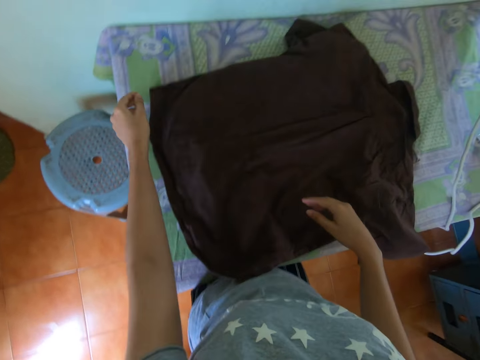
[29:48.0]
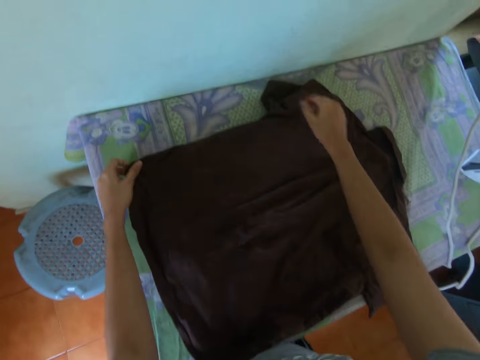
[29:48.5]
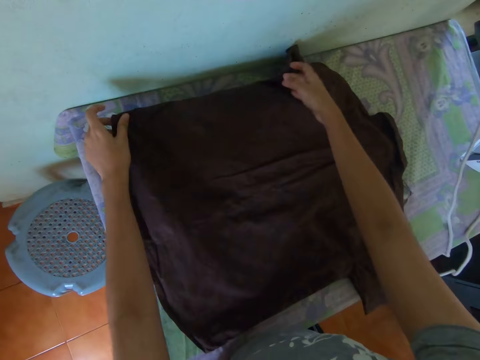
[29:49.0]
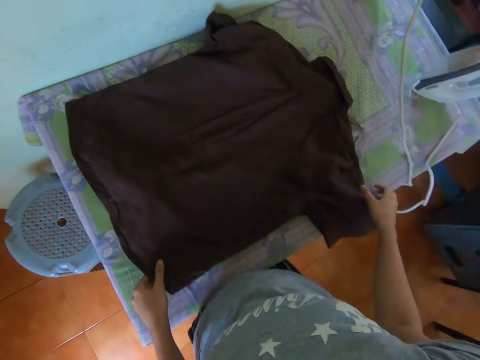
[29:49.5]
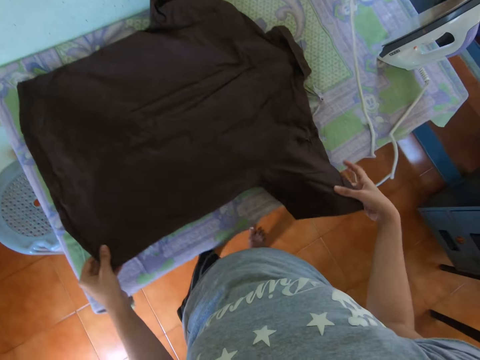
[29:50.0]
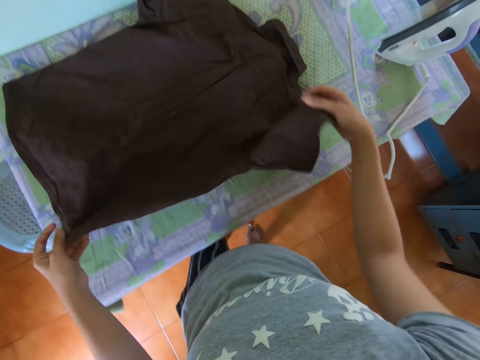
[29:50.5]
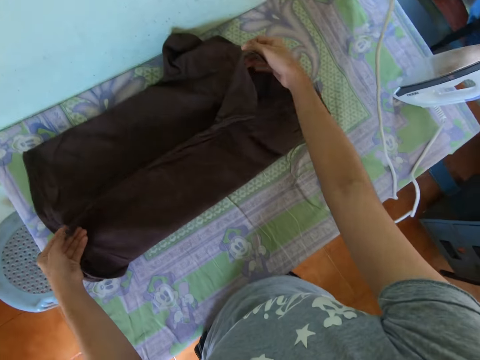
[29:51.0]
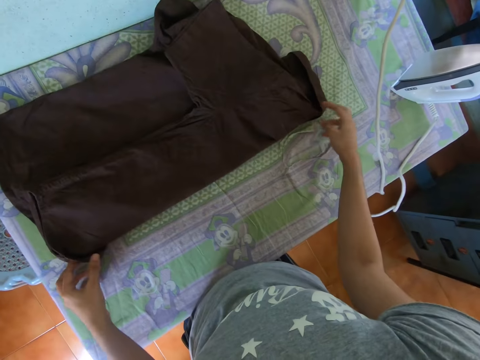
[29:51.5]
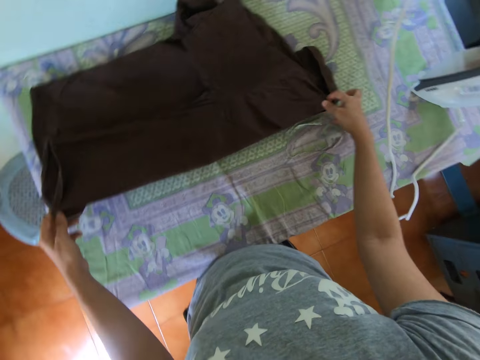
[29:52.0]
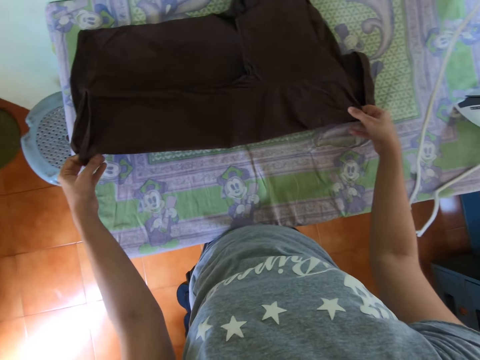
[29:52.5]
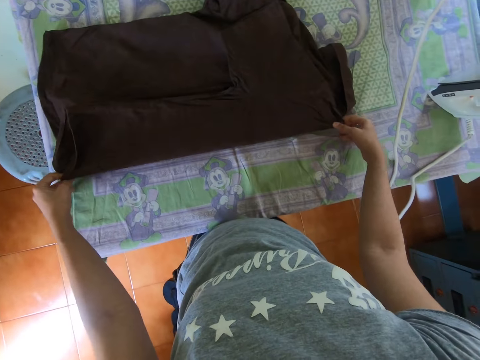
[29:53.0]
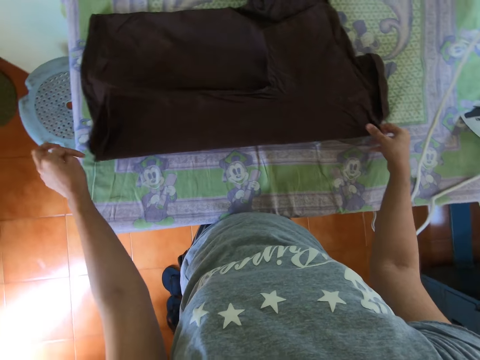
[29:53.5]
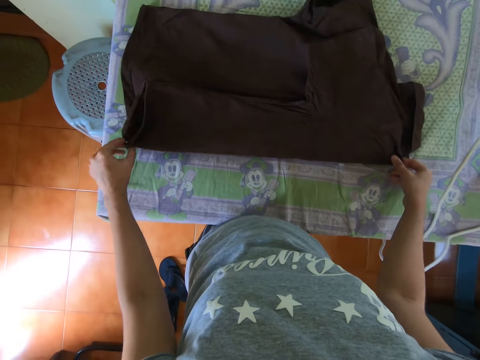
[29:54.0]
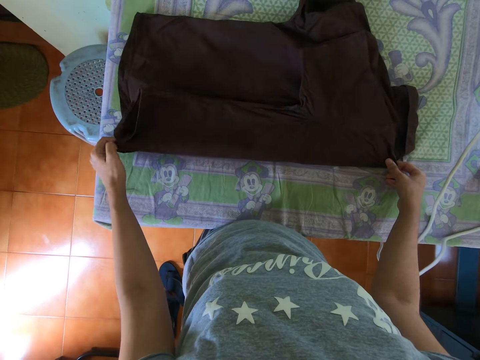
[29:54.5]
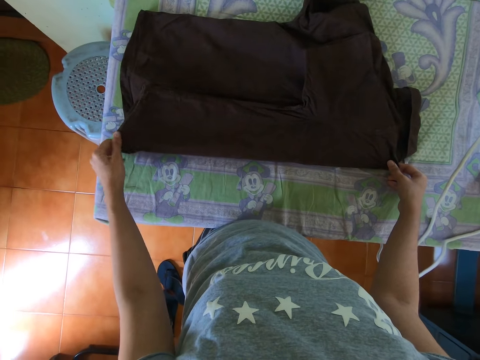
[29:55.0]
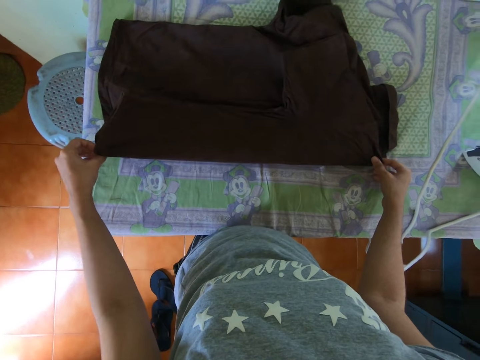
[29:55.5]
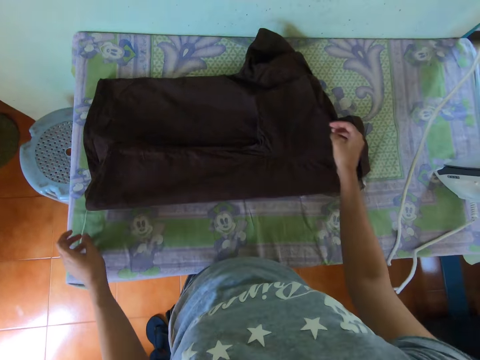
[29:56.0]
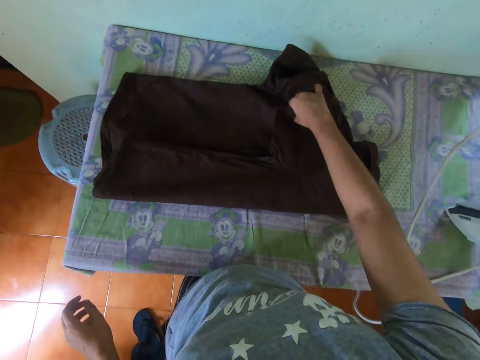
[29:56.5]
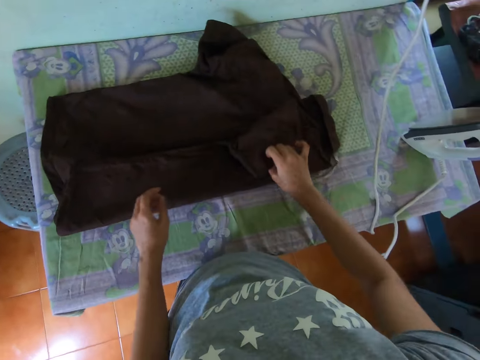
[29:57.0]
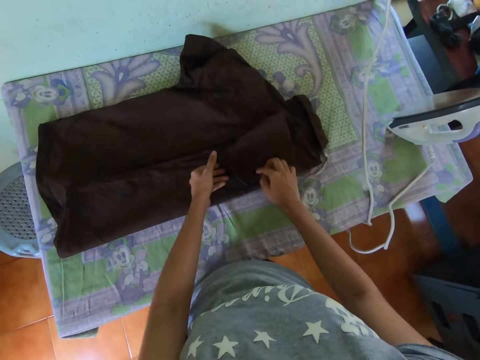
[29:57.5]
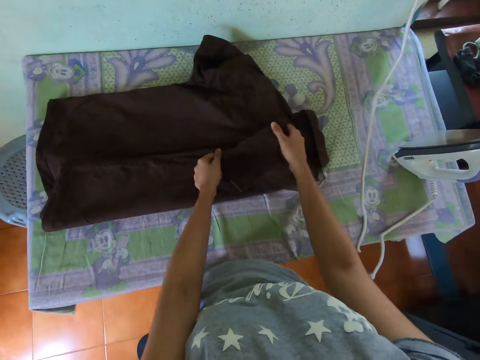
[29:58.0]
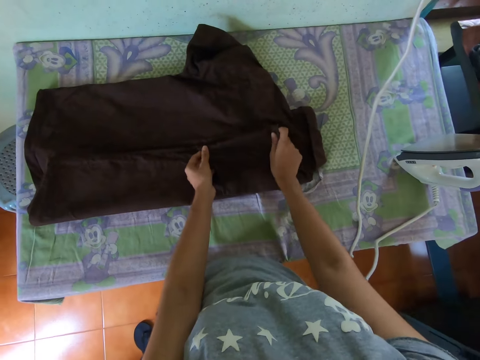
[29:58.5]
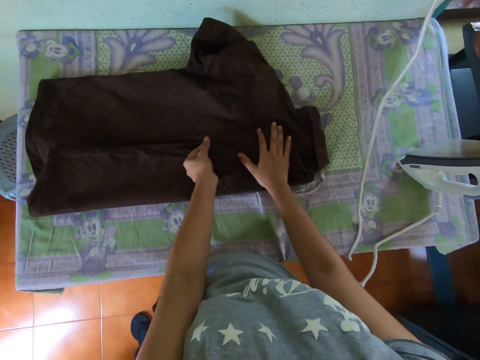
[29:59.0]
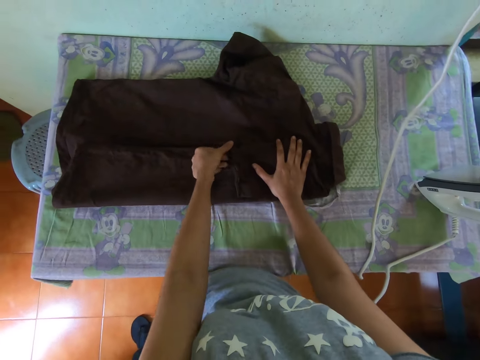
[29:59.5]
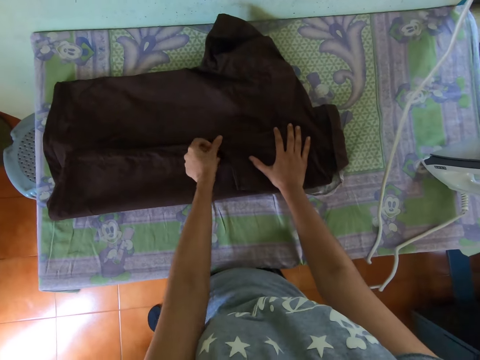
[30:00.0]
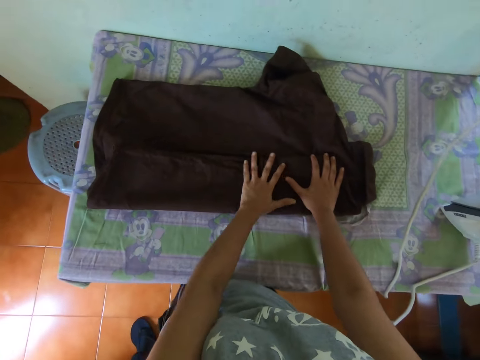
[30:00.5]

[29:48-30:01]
The camera wearer stretches the blouse on the table. They fold the blouse on the table. They pull the blouse with both hands. They fold the blouse on the table.

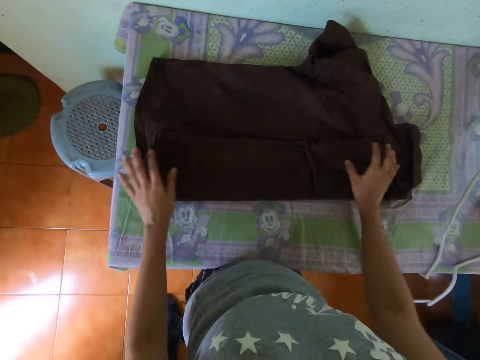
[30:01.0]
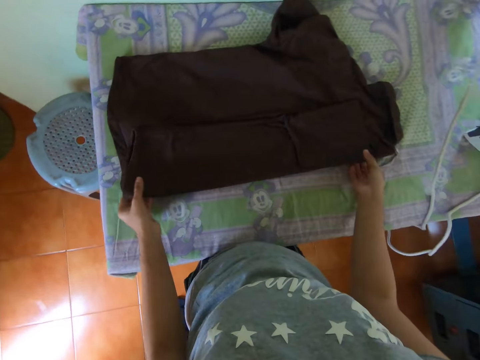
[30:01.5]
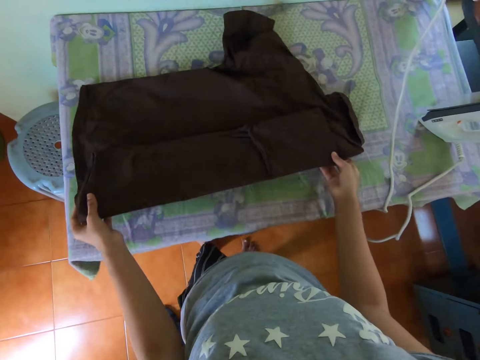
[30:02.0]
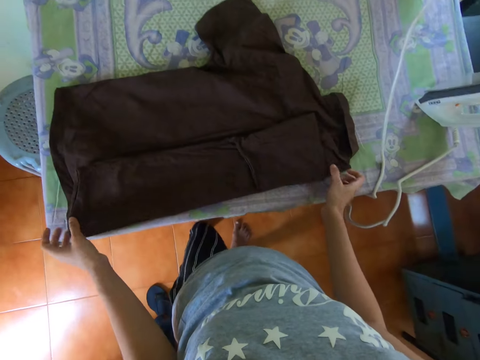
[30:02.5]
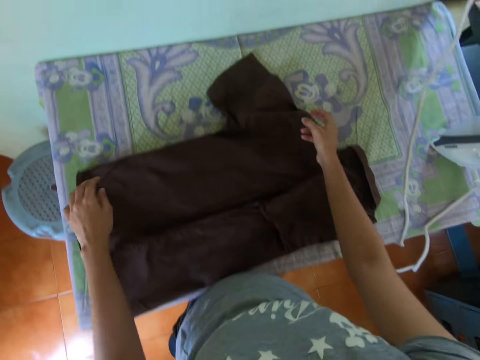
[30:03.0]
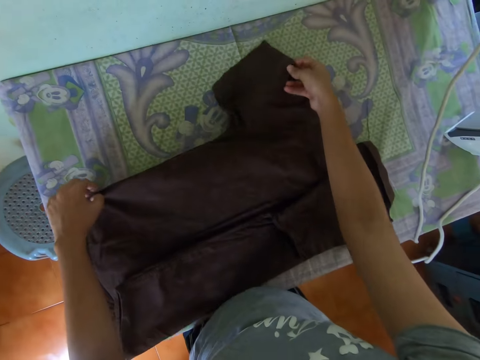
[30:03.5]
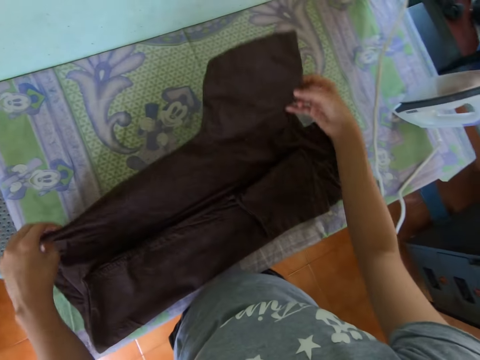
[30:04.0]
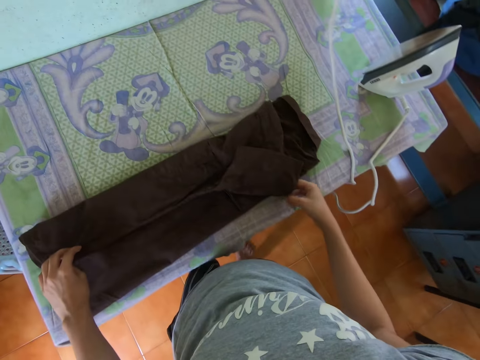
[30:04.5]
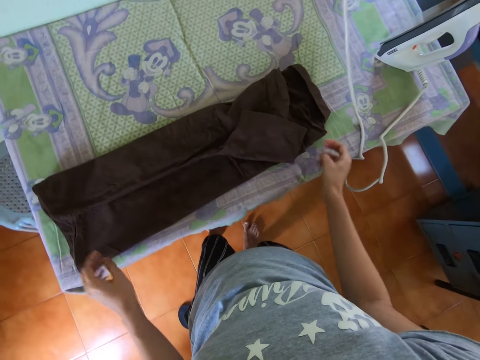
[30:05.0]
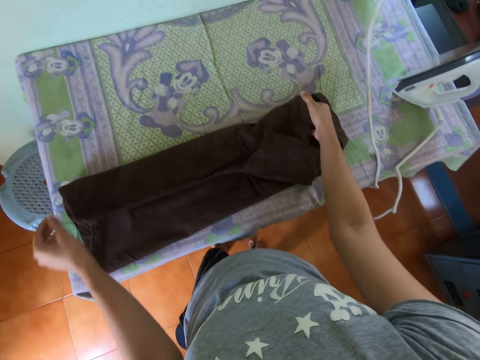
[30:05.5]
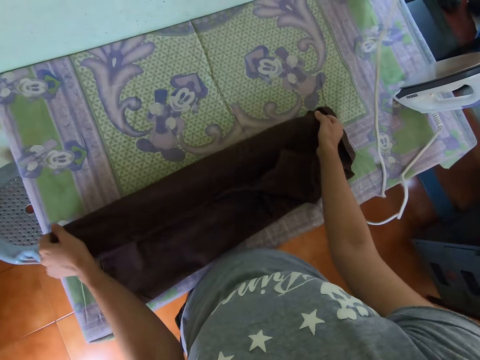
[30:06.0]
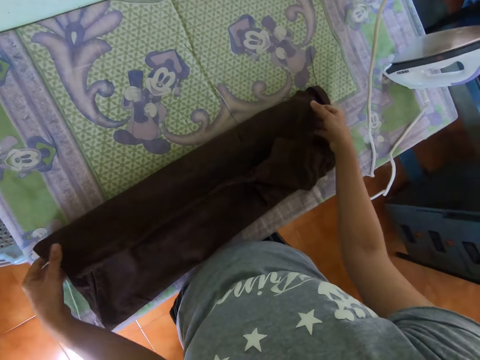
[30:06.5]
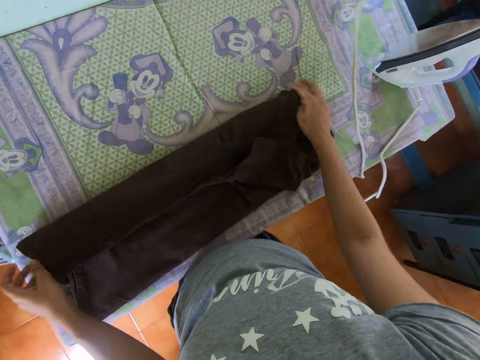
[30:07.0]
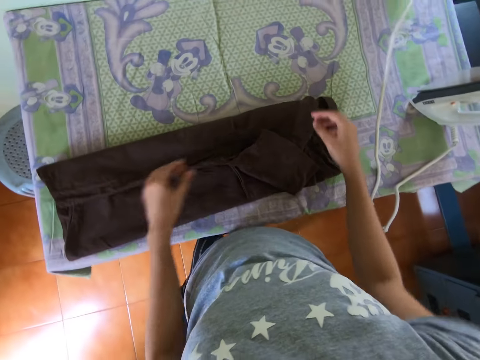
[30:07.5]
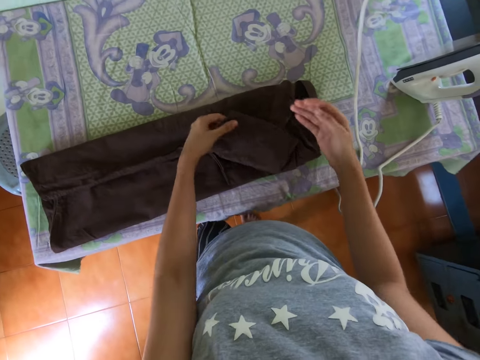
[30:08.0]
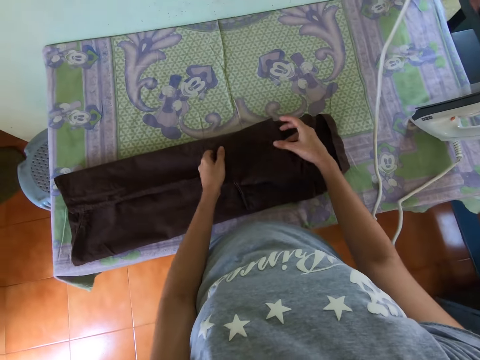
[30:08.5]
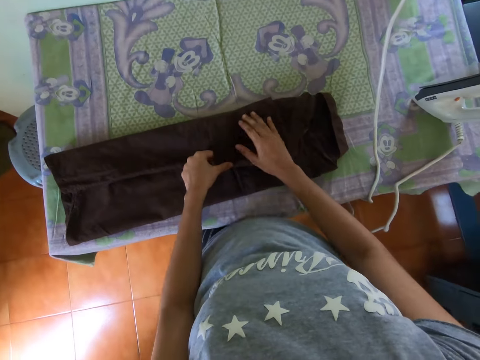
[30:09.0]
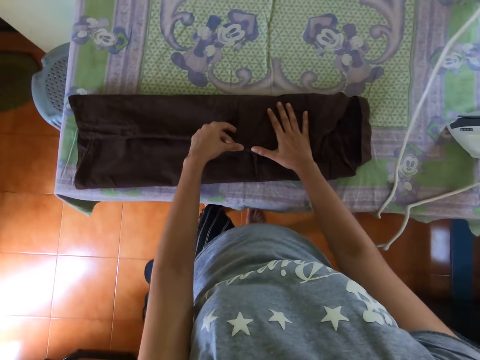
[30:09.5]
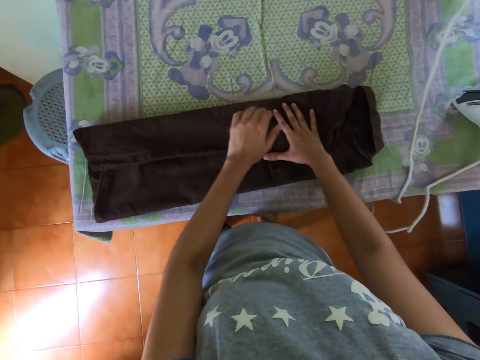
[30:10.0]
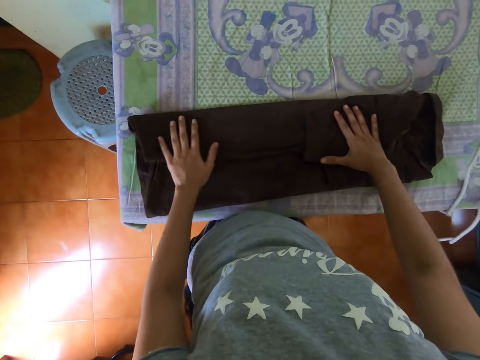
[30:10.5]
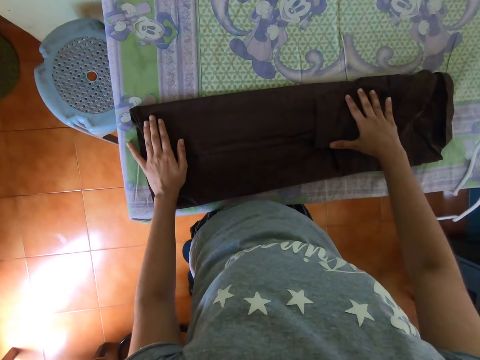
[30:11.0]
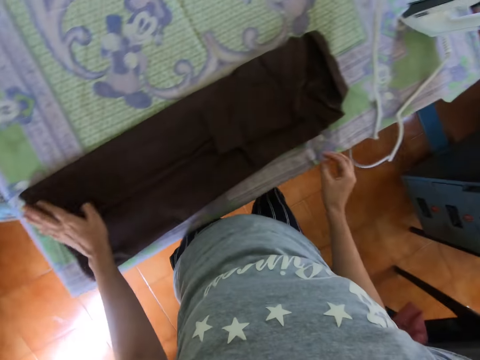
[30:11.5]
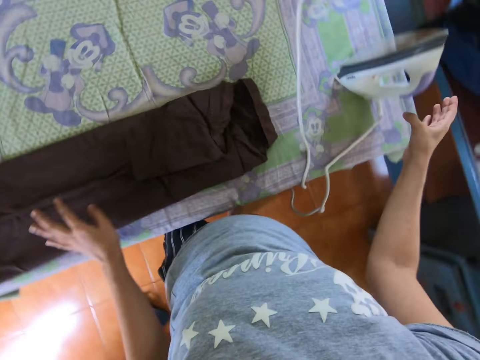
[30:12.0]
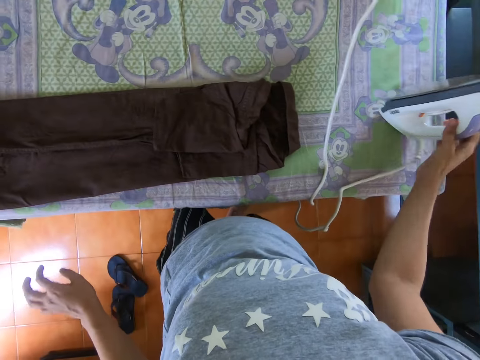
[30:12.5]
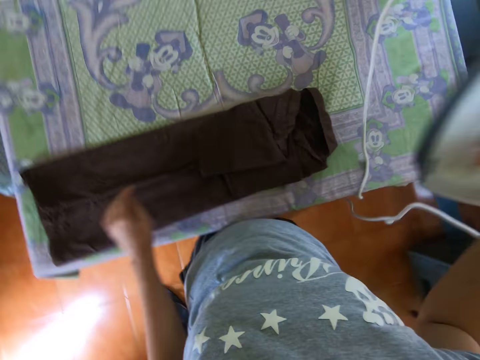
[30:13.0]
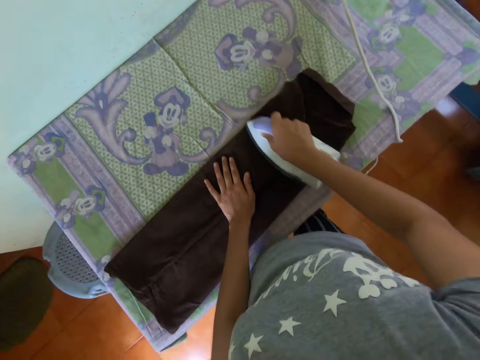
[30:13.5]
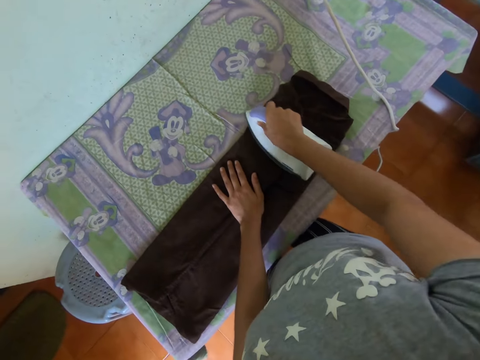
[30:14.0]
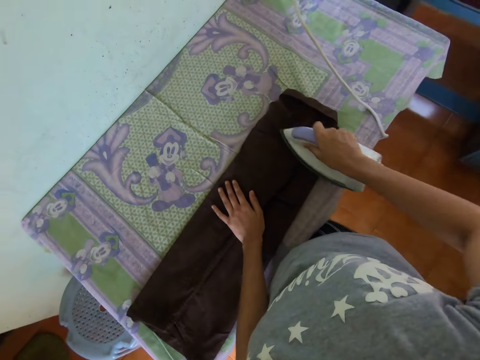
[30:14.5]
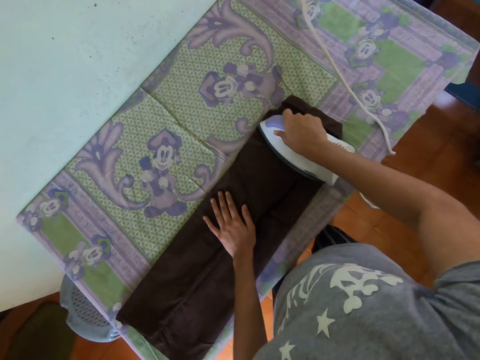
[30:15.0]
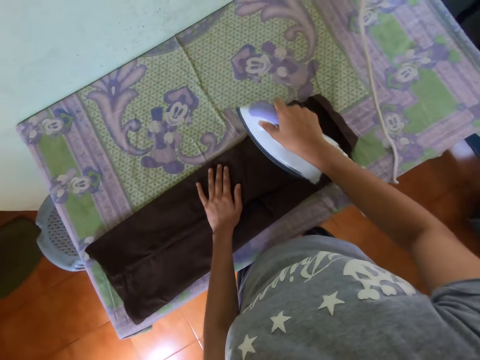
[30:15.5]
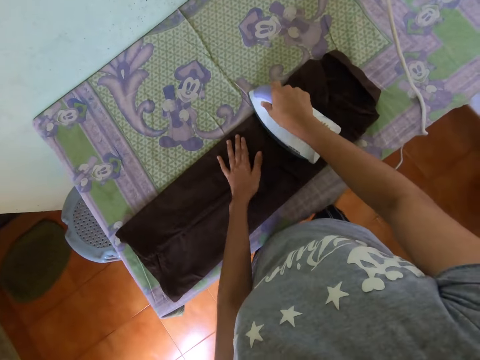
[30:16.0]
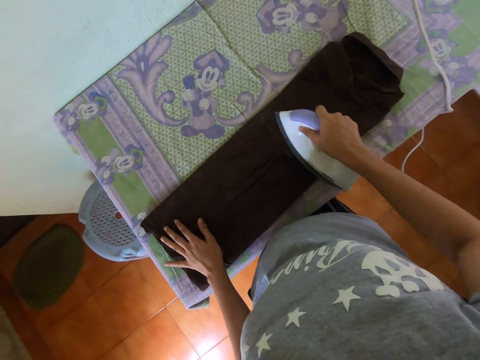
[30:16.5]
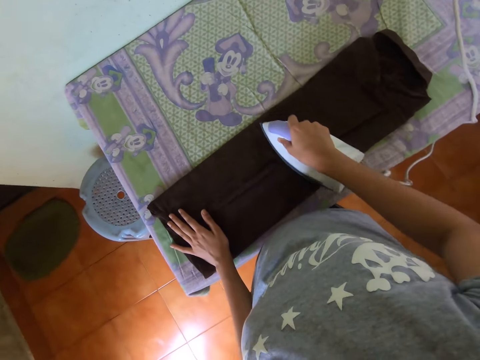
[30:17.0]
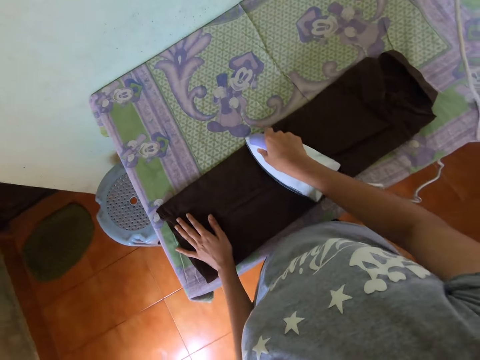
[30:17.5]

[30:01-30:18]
The camera wearer pulls the blouse with both hands. They fold the blouse on the table. They stretch the blouse on the table. They pick up the iron box with the right hand. They iron the blouse with the right hand.
